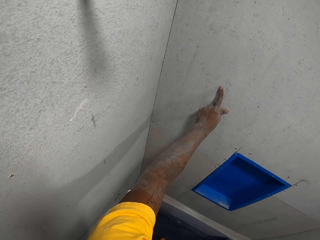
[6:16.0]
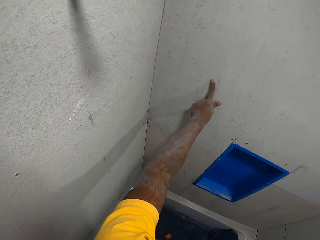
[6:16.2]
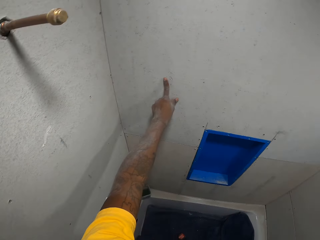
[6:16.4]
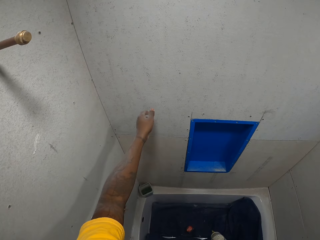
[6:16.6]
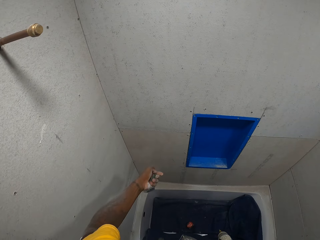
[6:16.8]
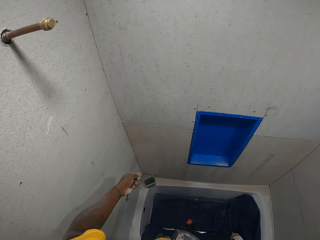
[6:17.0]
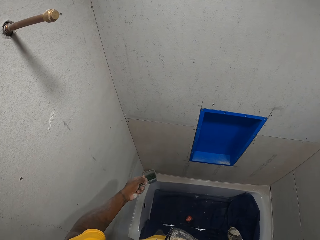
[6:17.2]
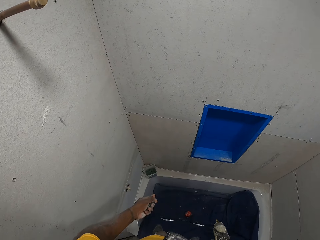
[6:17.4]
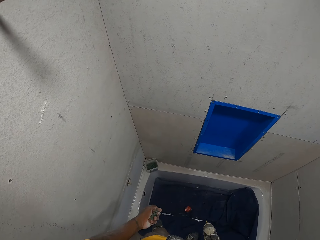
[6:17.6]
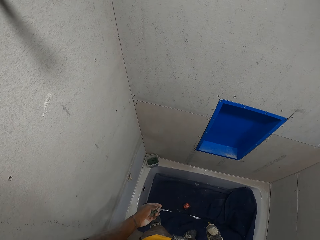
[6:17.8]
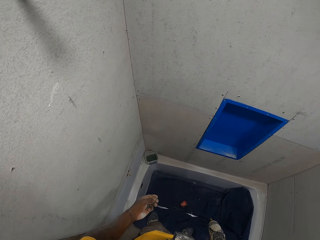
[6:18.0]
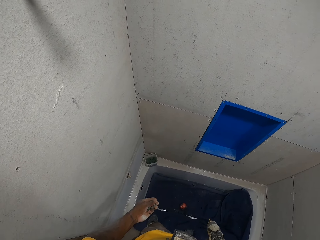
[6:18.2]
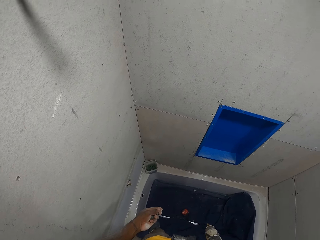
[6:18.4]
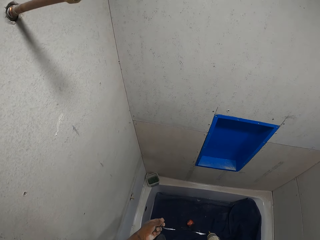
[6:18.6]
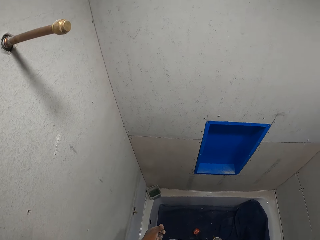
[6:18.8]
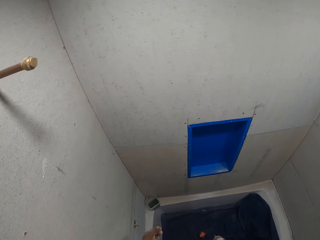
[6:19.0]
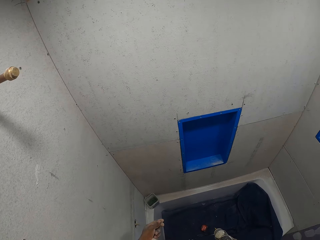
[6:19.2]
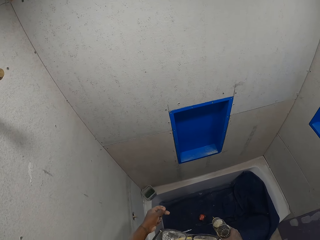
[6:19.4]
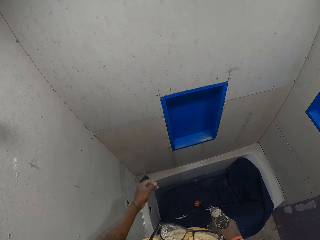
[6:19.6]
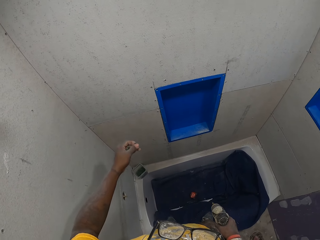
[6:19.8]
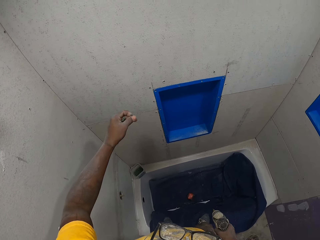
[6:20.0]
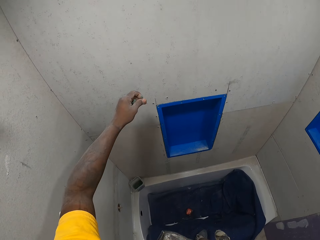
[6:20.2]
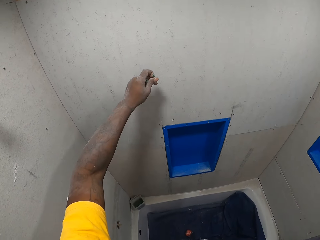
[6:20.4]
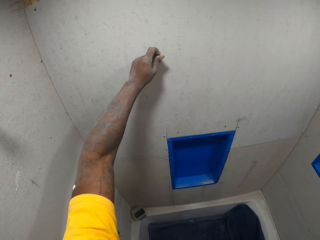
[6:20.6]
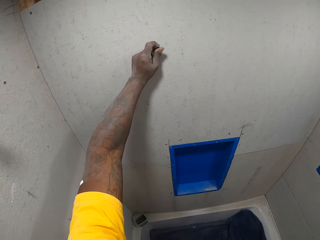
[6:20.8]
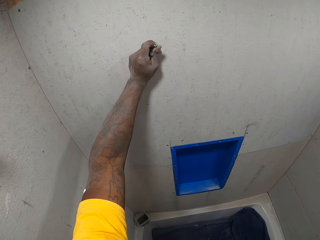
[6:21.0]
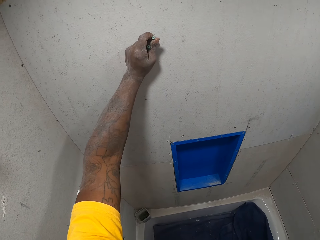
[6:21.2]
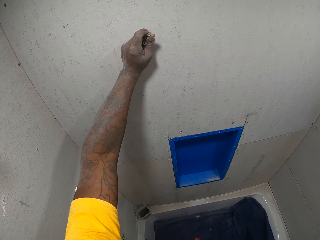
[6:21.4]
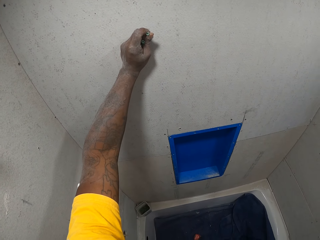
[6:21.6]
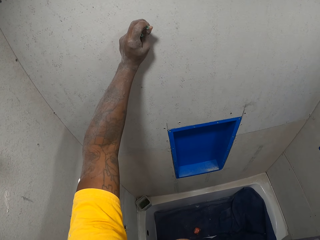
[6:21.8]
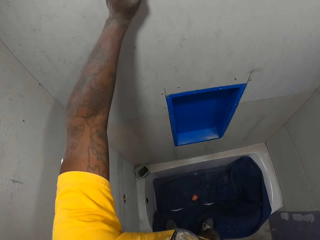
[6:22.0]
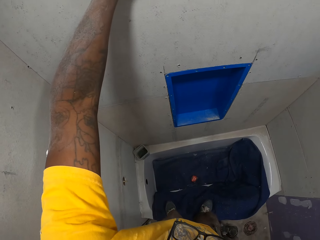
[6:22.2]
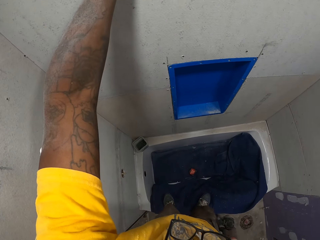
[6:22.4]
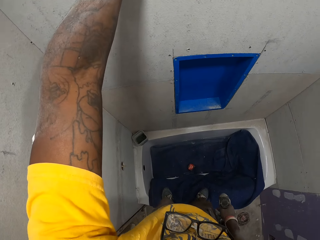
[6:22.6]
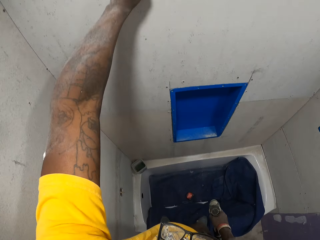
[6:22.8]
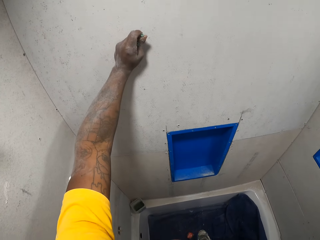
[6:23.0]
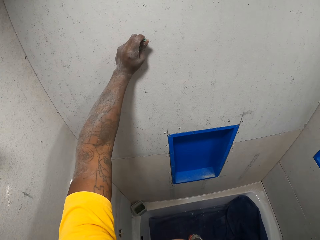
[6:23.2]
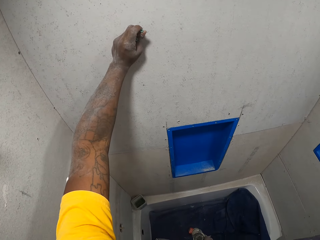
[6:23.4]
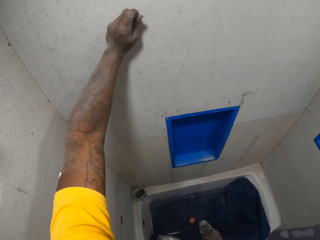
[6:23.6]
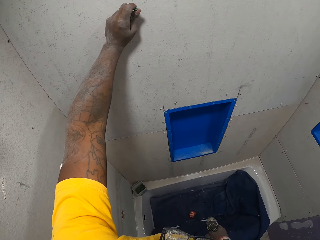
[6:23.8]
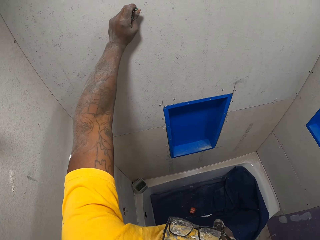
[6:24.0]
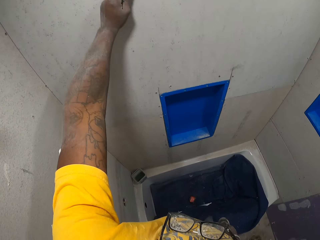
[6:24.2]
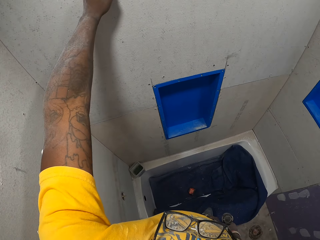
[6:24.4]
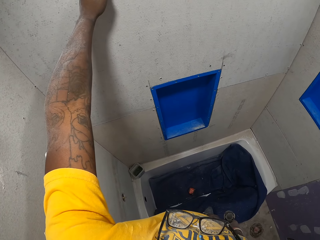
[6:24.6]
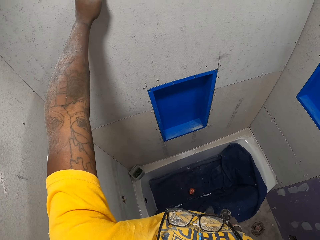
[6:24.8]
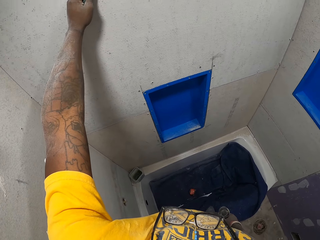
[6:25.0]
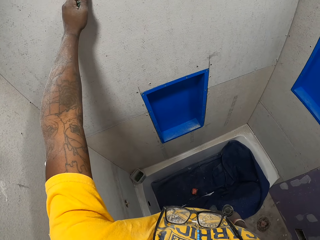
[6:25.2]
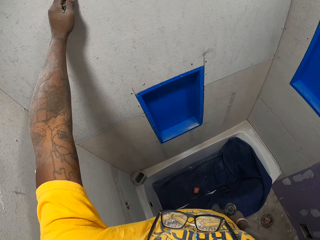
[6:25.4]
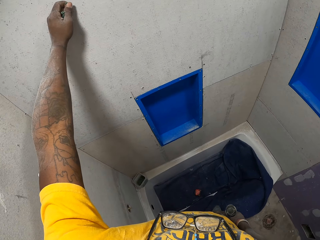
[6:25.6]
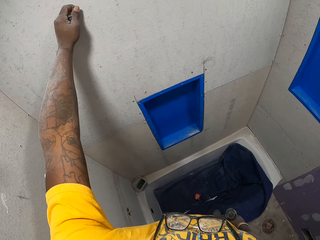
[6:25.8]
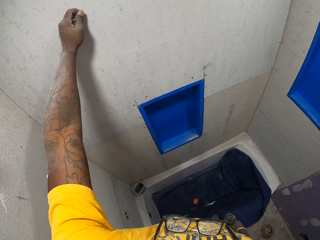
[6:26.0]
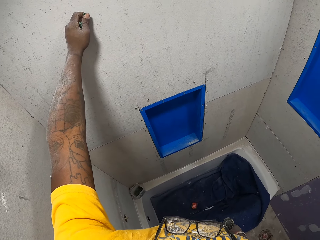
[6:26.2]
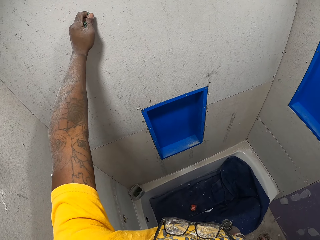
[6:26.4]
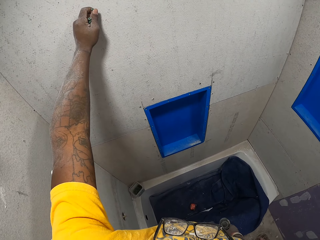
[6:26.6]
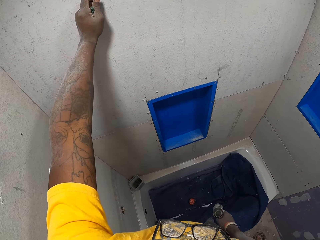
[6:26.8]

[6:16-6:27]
The camera wearer puts his fingers on the cardboard wall. He stares at the screw in his hand. He holds the screw on the cardboard wall. He looks around the house. He stares at the screw on the cardboard wall.

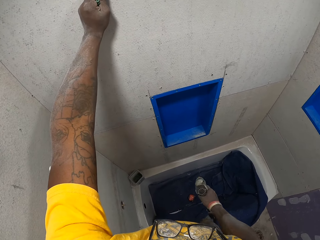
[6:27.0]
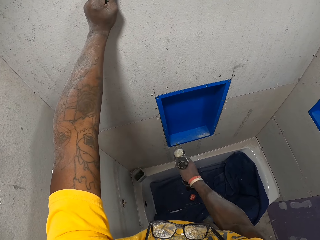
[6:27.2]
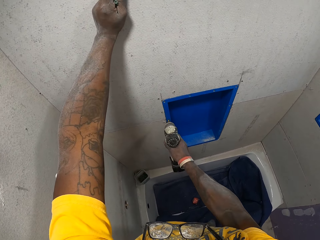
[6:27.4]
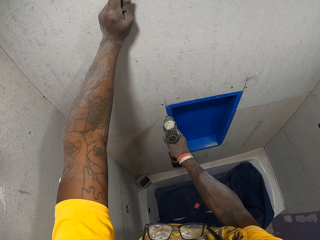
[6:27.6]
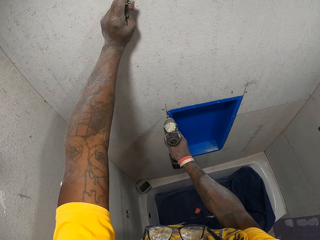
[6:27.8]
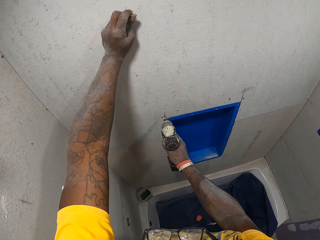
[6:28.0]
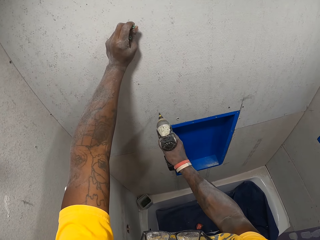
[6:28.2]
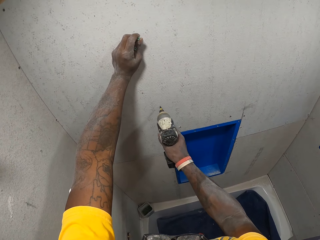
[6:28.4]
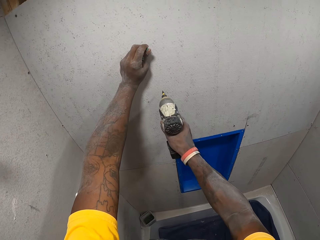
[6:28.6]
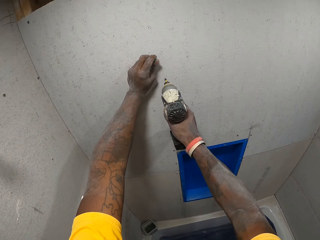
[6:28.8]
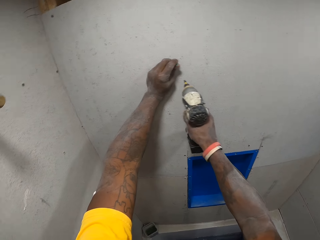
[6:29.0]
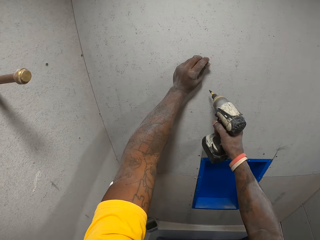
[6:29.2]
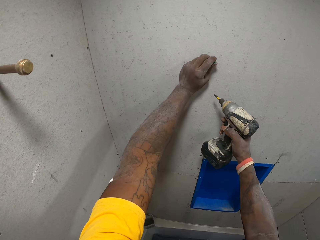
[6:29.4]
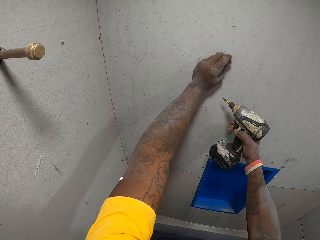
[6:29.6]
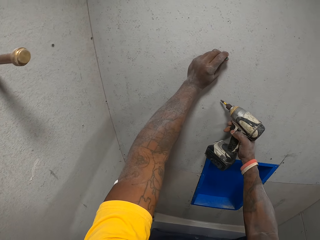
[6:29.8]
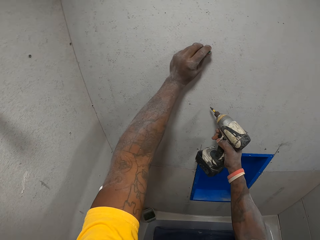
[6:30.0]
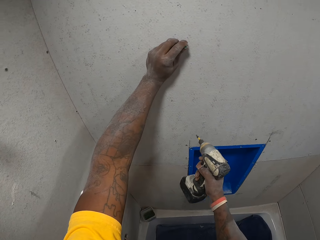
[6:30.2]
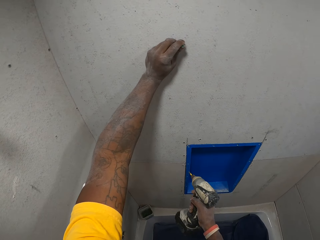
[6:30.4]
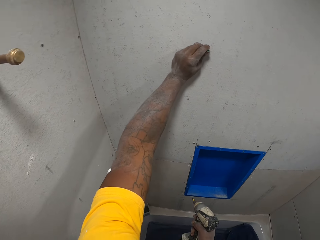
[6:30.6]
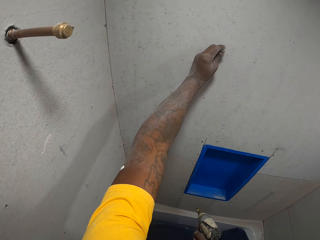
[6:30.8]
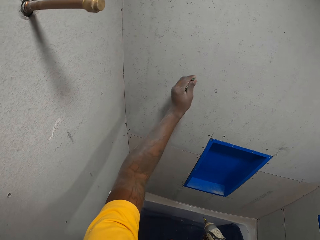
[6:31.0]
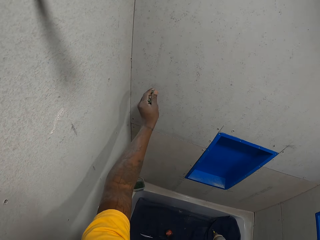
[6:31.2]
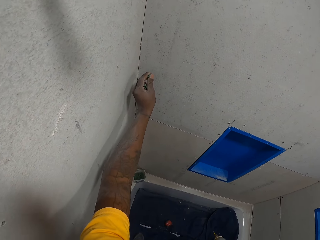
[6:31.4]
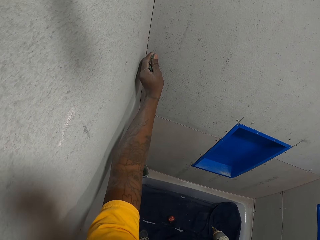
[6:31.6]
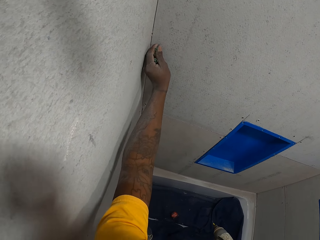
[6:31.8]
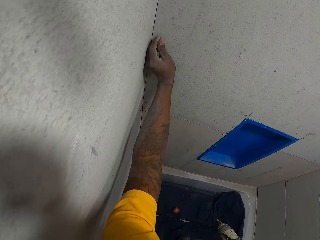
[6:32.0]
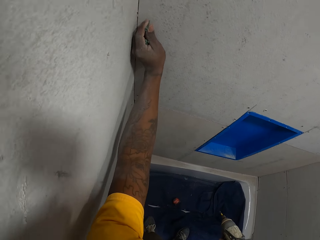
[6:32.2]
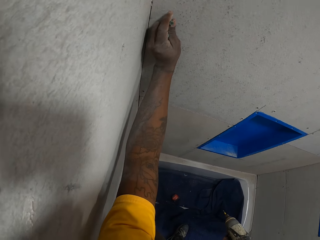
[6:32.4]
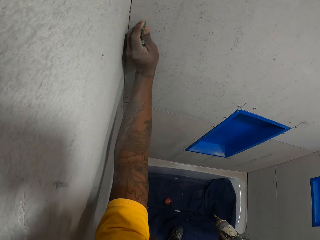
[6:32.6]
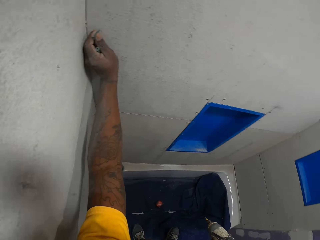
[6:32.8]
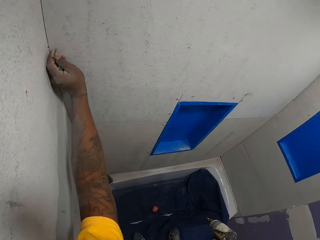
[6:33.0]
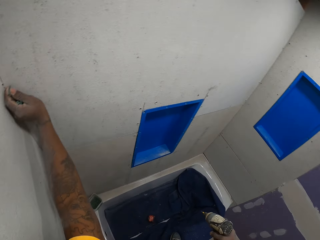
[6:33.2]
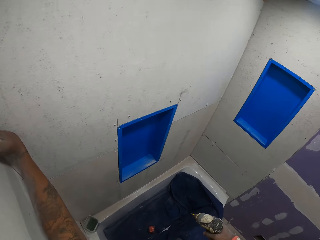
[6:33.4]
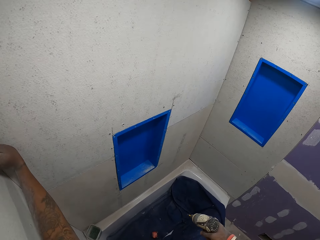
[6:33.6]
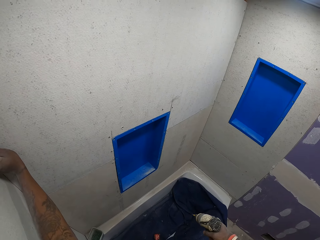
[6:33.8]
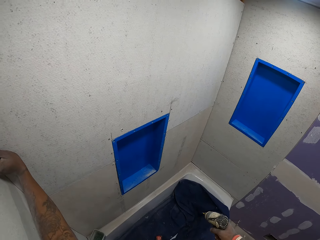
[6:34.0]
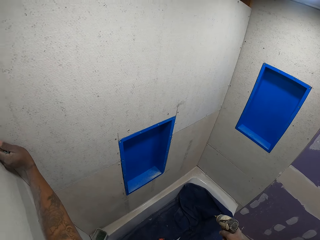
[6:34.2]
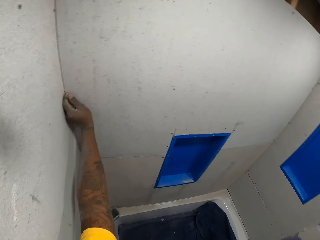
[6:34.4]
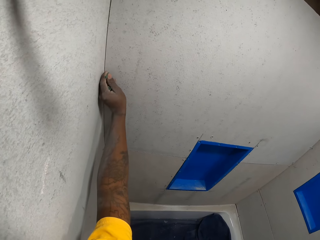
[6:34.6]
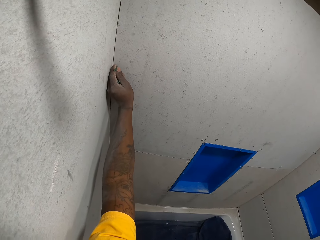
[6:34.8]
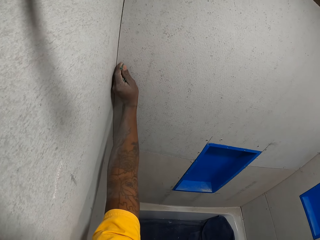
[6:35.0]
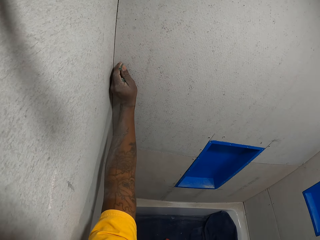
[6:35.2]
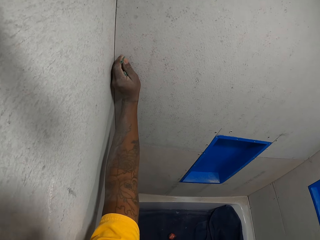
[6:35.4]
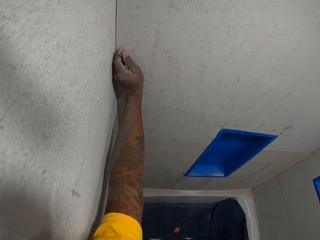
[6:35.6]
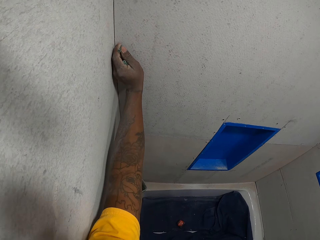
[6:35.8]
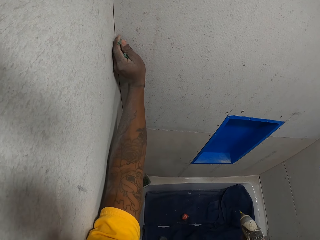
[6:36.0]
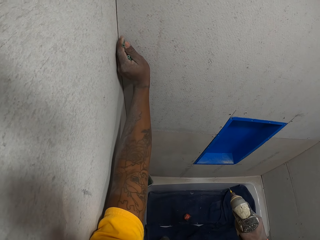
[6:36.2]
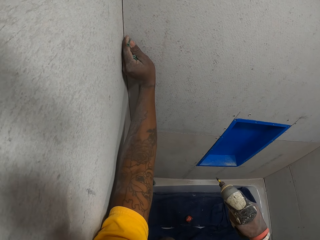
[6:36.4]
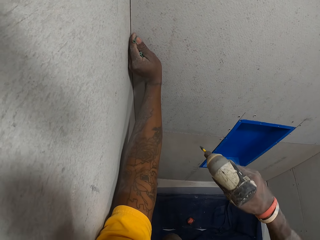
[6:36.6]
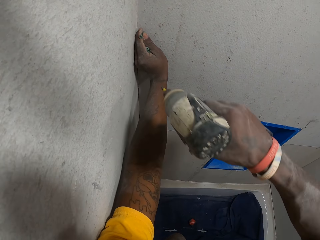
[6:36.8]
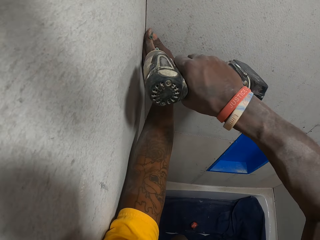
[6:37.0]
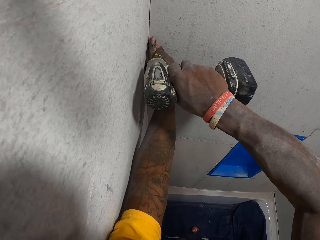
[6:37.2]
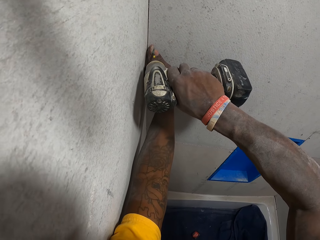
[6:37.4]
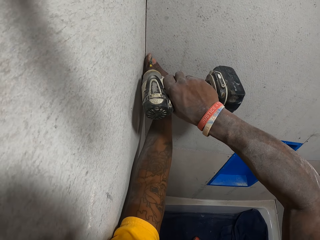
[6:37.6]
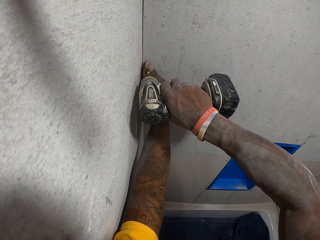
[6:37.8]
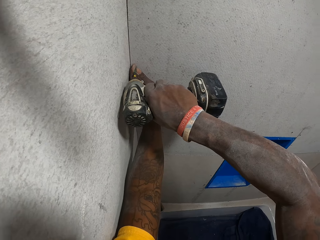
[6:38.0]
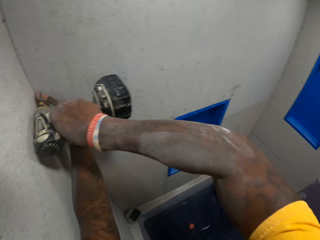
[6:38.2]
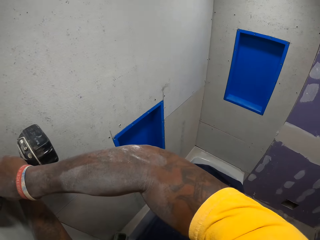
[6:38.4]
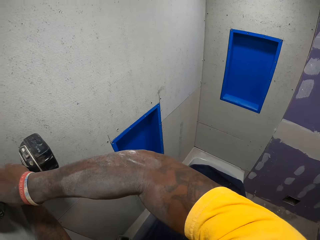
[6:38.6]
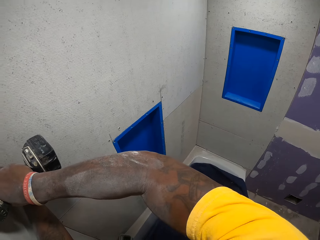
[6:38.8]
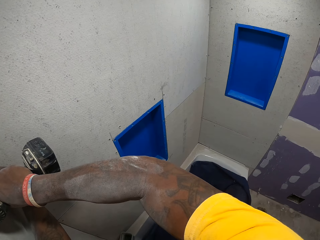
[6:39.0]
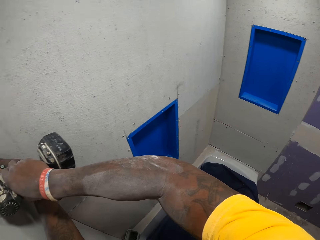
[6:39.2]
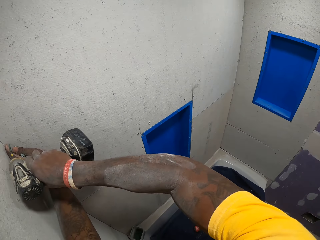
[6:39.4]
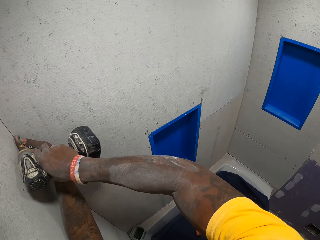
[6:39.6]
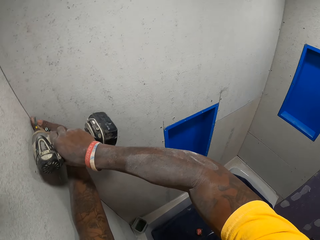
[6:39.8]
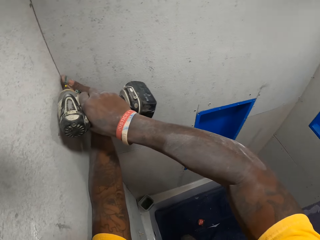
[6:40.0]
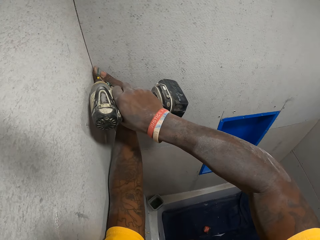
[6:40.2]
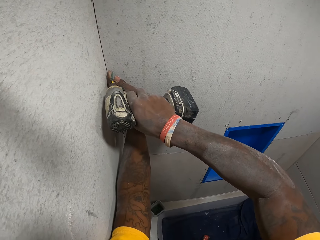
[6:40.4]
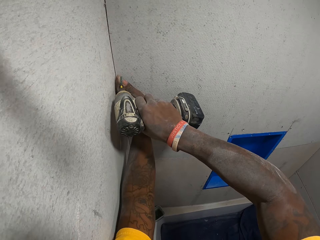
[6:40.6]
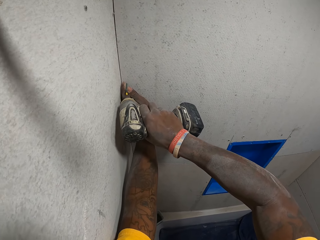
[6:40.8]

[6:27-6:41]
The camera wearer moves the electric drill on the cardboard wall. He looks around the cardboard wall. He moves the screw on the cardboard wall. He holds the screw on the cardboard wall. He looks around the house. He stares at the cardboard wall. He drills the screw on the bathroom wall with the electric drill on his right hand. He looks around the house.
